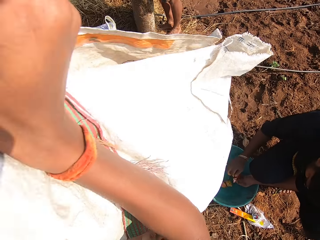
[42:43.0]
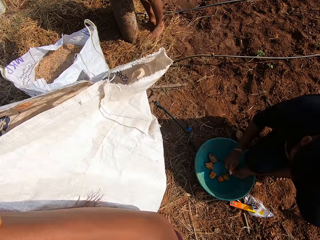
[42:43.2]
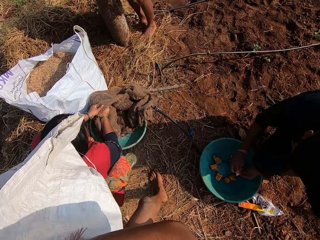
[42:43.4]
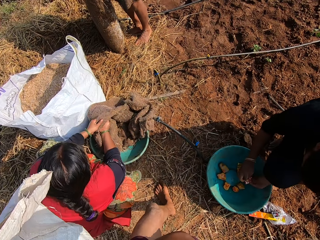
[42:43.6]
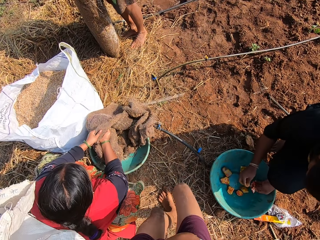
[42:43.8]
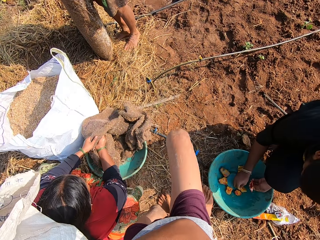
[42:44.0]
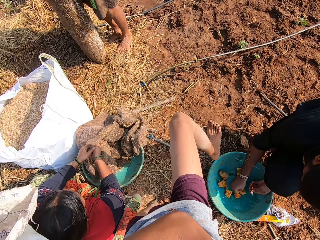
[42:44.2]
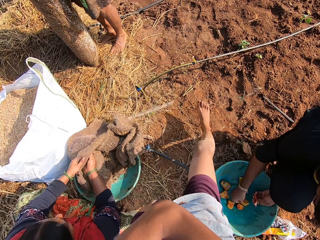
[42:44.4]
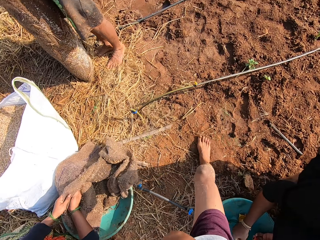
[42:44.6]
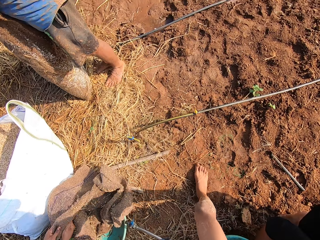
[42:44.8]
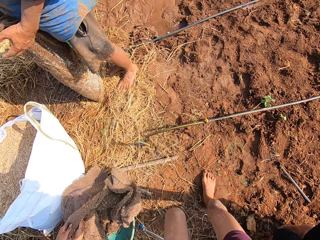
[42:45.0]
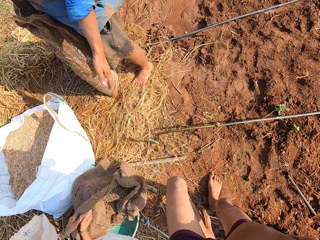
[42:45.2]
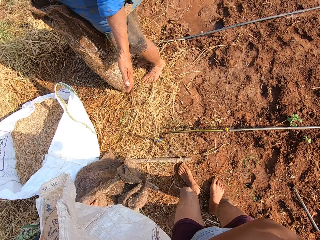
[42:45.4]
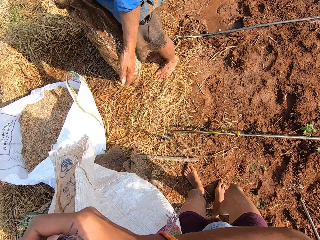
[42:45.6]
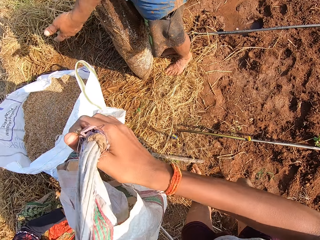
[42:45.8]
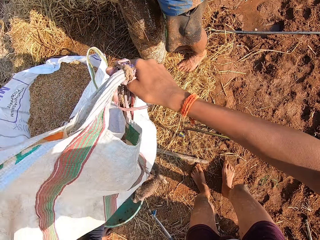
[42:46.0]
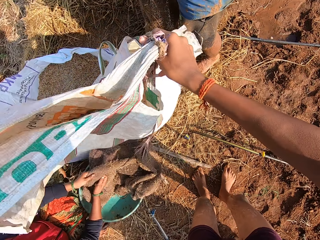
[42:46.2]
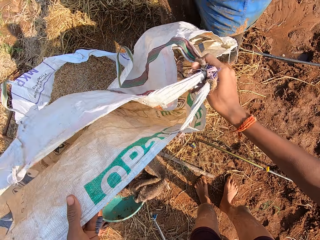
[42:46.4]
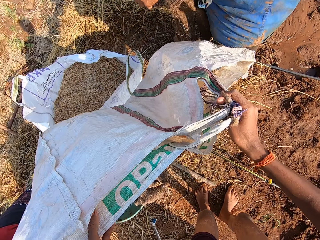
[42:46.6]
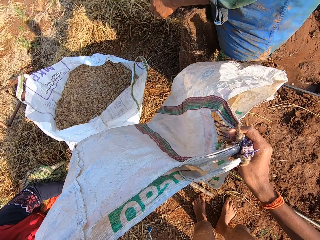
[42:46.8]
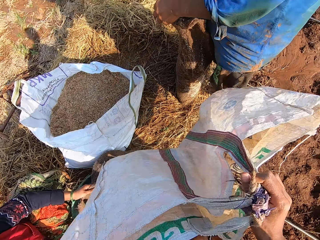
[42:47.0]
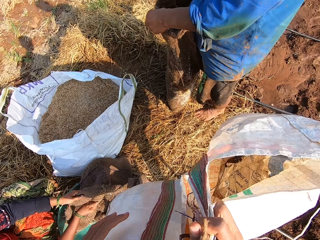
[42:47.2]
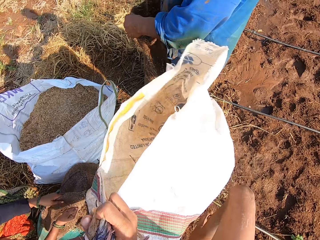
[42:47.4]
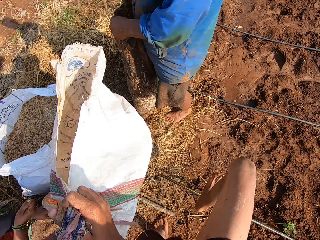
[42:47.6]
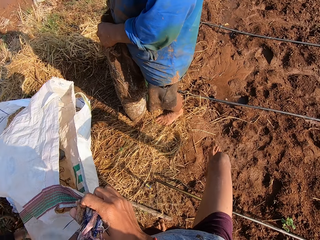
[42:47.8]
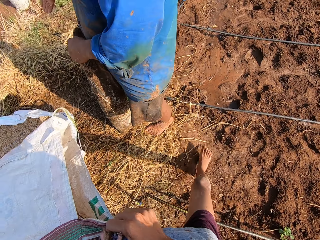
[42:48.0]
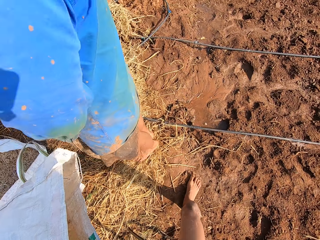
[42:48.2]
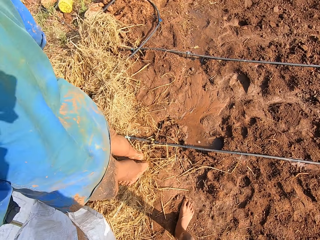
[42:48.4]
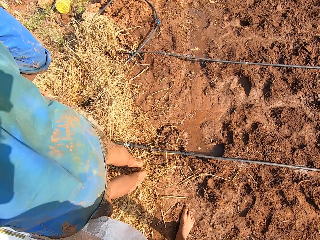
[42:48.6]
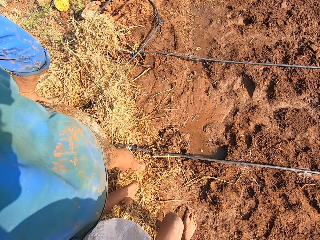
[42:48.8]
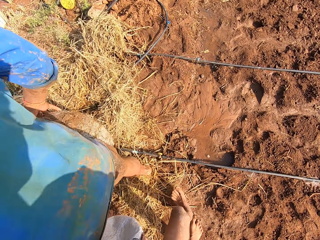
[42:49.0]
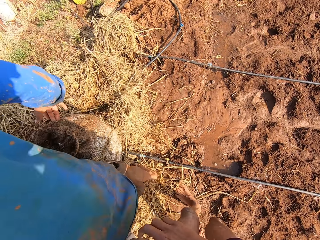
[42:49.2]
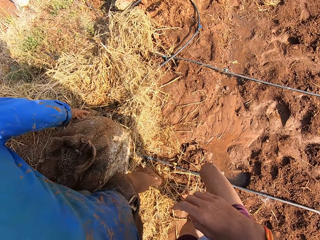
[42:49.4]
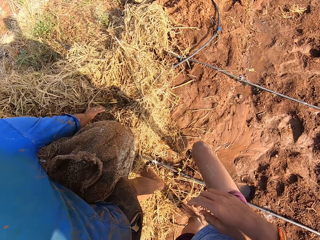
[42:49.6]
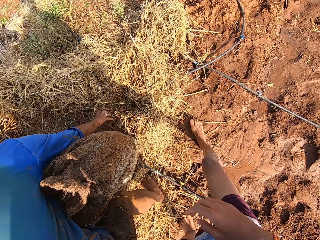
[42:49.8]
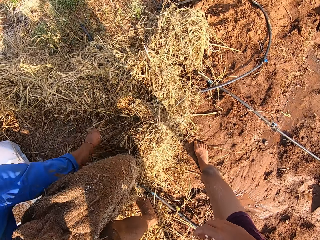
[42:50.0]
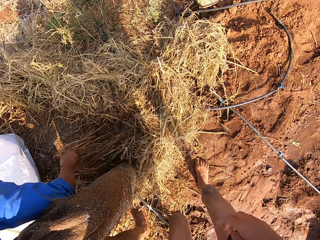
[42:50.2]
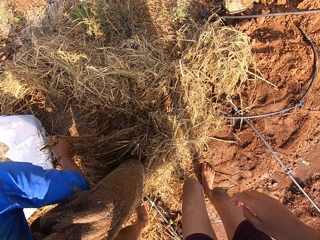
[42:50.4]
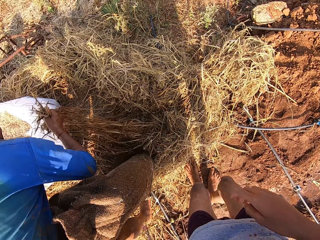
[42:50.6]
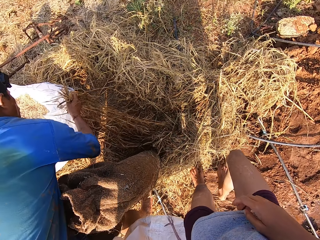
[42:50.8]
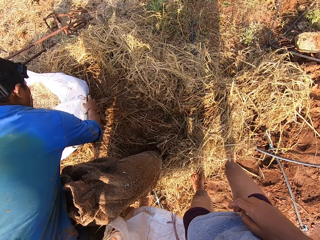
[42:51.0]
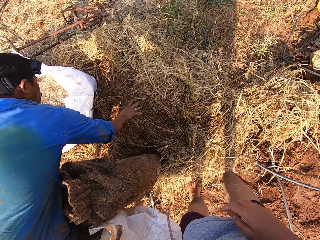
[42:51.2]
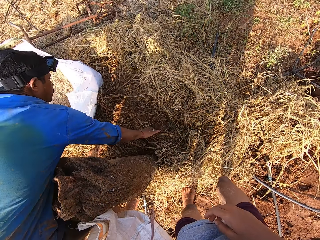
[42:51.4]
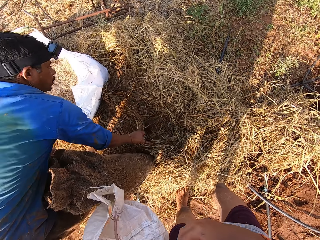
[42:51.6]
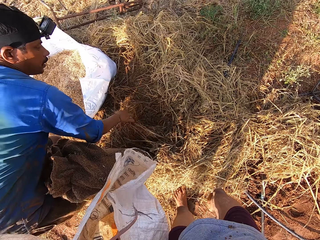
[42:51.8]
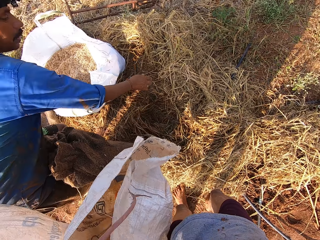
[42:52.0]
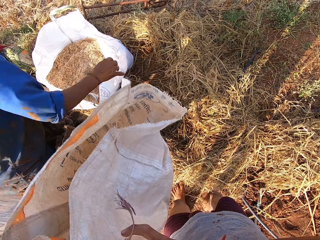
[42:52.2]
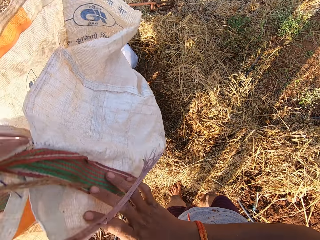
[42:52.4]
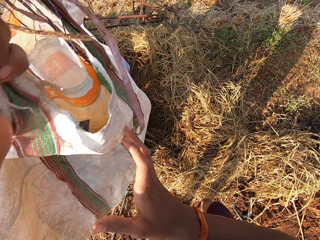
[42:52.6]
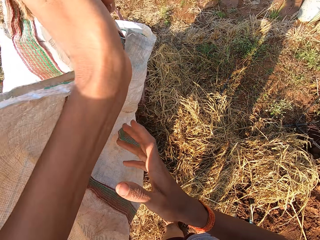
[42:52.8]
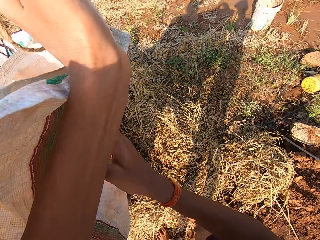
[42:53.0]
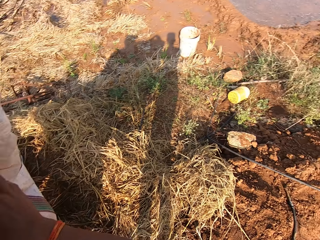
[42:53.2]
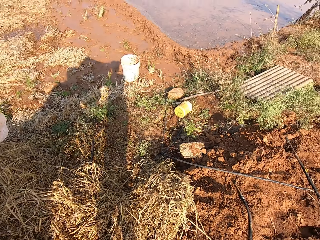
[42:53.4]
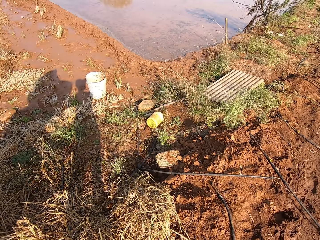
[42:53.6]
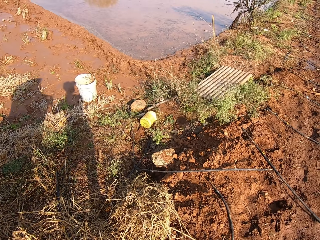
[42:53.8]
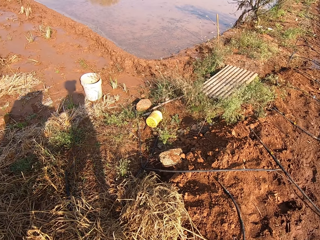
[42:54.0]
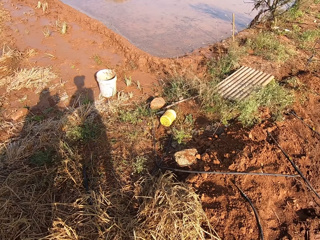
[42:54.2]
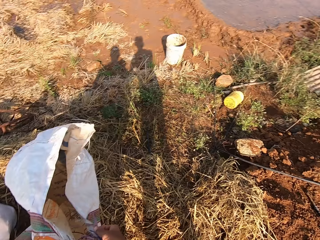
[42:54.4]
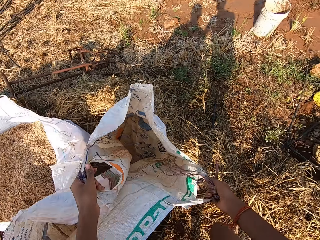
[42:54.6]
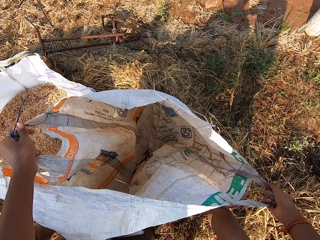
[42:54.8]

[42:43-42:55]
A woman holds a sack with both hands. The camera wearer talks. A man puts the red seed on the bean seed in the green bowl with his right hand. The camera wearer walks on the field. Another man holds a bag of feed with both hands. The other man pulls a grass from the ground with his right hand, drops the grass on the ground with his right hand, and adjusts the grass on the ground with his right hand. The camera wearer holds the sack with both hands.

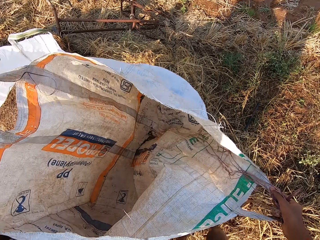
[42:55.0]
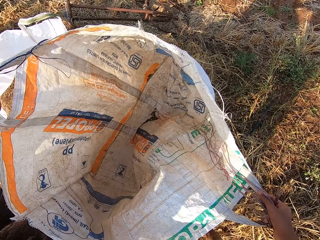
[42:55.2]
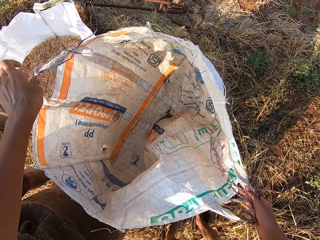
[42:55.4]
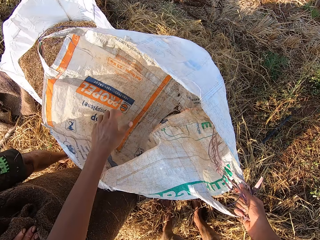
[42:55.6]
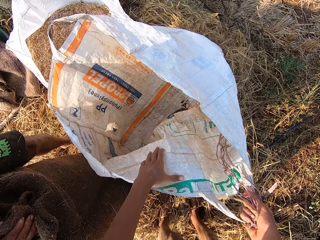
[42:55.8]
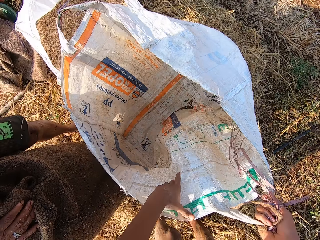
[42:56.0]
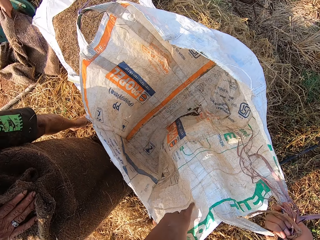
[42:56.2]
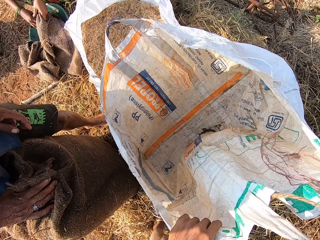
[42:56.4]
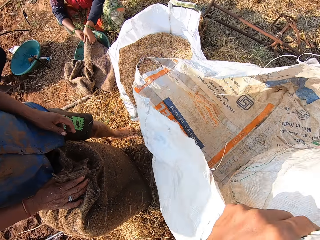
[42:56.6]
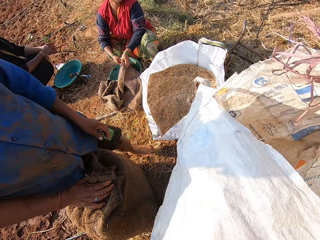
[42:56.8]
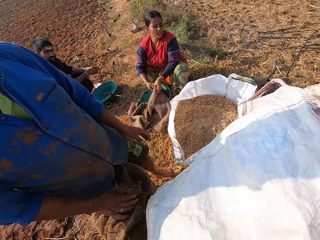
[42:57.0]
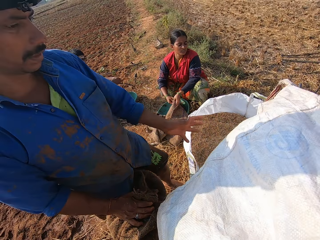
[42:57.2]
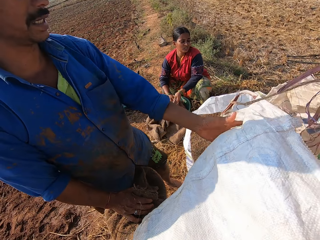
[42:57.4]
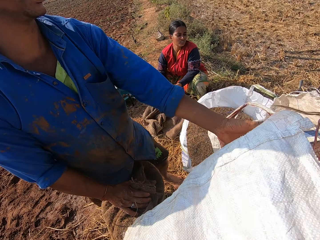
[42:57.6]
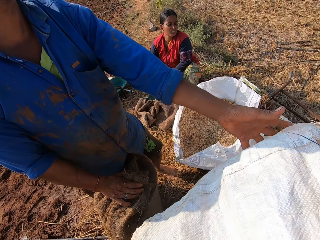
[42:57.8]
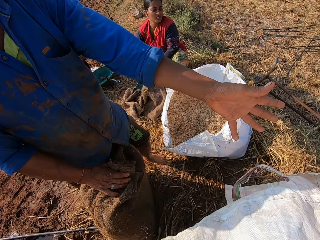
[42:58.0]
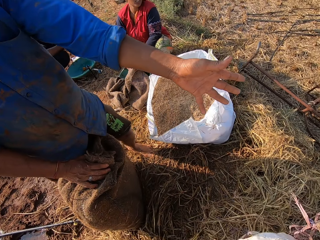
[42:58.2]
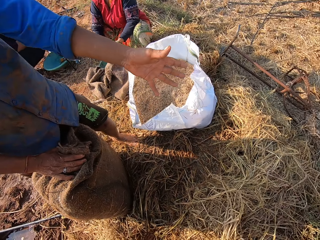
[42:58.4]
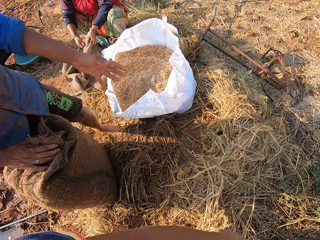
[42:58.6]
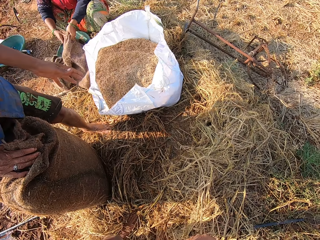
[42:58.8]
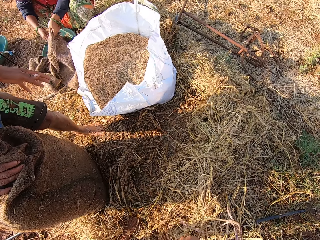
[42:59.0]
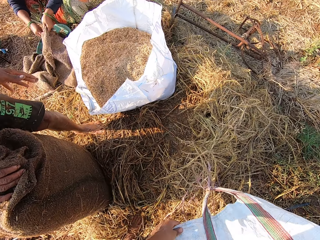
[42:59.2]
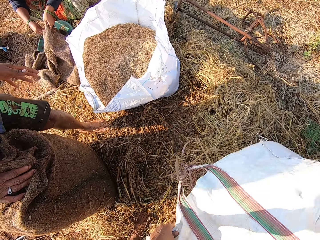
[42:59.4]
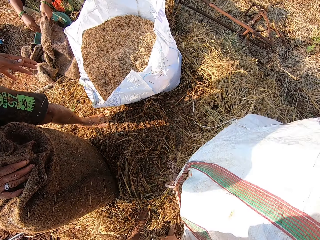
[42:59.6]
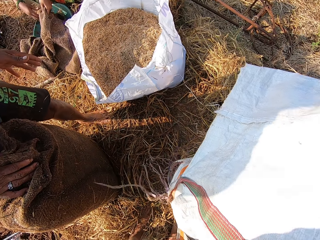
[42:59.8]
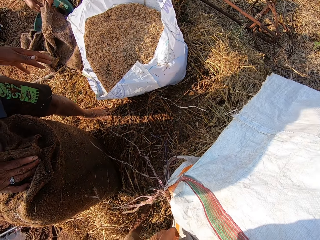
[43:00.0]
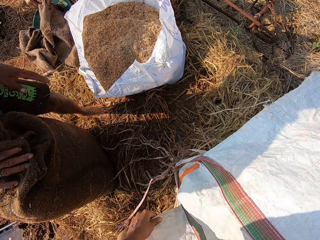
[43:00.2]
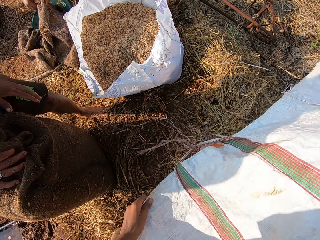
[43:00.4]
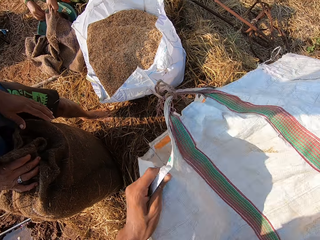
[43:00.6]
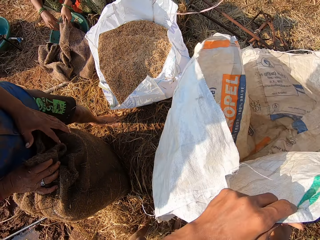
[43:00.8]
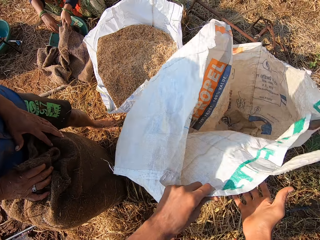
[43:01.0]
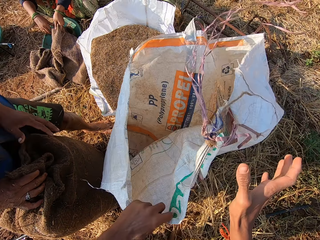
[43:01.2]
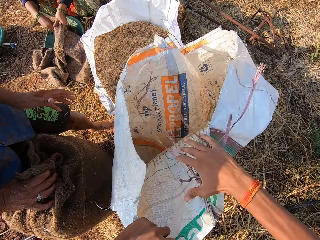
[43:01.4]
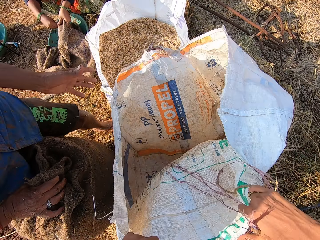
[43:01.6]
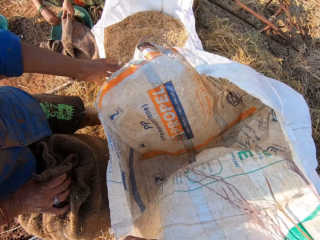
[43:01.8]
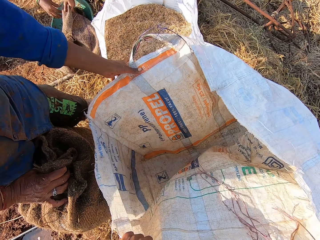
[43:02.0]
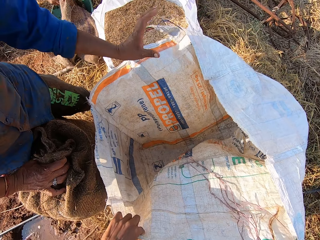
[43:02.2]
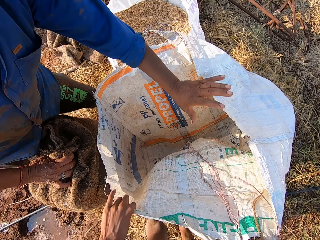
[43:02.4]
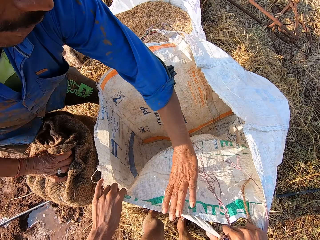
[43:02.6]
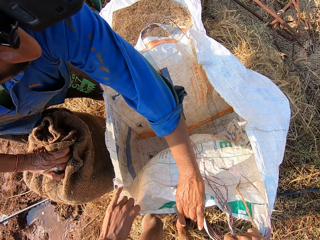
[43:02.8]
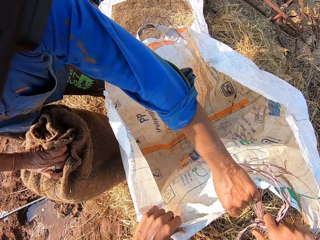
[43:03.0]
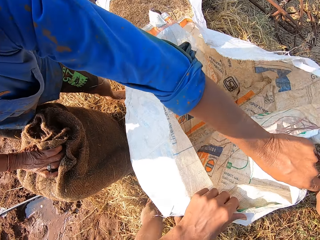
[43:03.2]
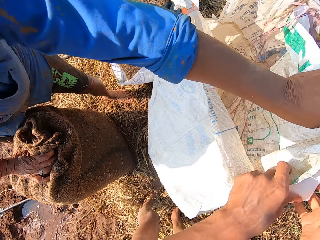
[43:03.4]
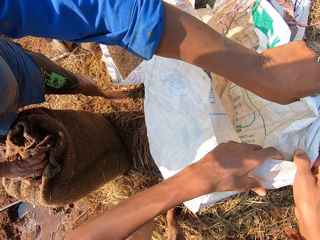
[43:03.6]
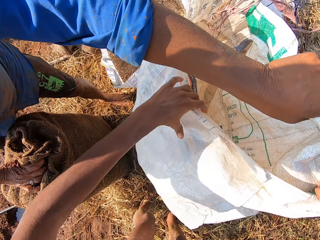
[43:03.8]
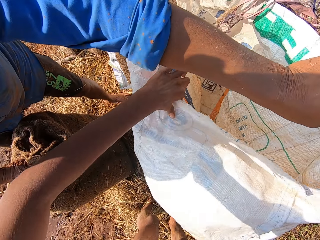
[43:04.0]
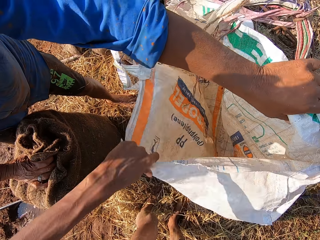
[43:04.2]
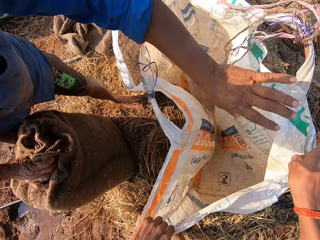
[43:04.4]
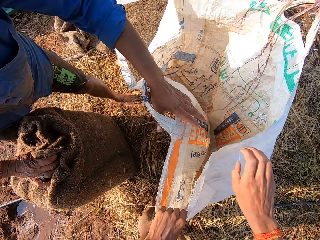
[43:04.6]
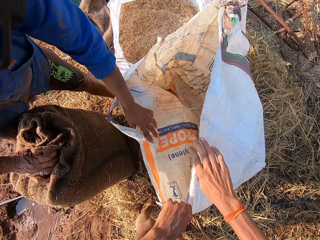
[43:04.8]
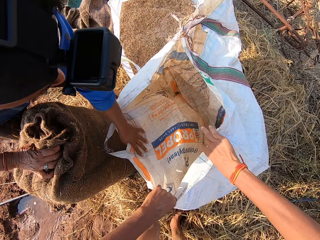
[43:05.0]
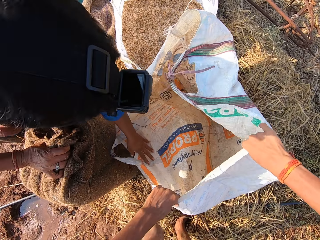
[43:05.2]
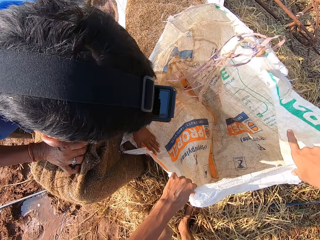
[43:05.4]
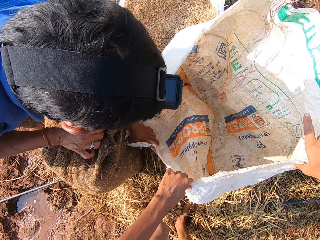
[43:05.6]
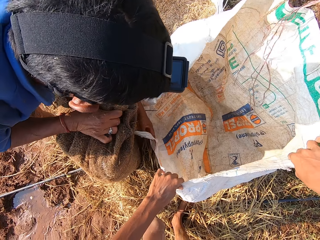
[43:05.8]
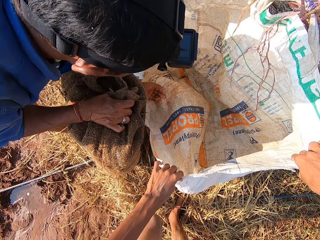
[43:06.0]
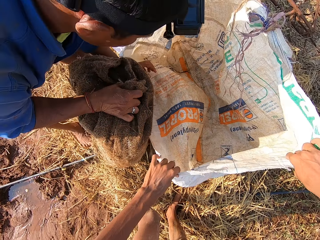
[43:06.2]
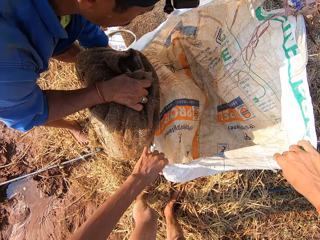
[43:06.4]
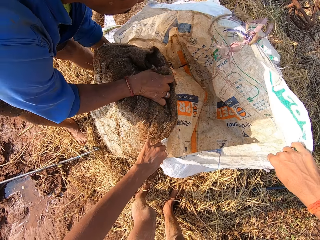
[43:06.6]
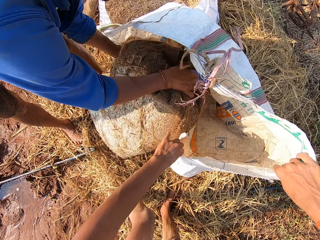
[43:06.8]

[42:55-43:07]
The camera wearer drops the sack on the ground with both hands. He holds the sack with his right hand and holds the sack with both hands. A man holds the bag of feed with his right hand. The camera wearer picks the sack from the ground with both hands. The man interacts with the camera wearer. The man touches the sack with his left hand. The camera wearer holds the sack with his left hand and holds the sack with both hands. The man holds the sack with his left hand. The camera wearer picks the sack from the ground with both hands. He talks. The man holds the sack with his left hand. The camera wearer turns the bag. He holds the sack with his left hand and holds the sack with both hands.
